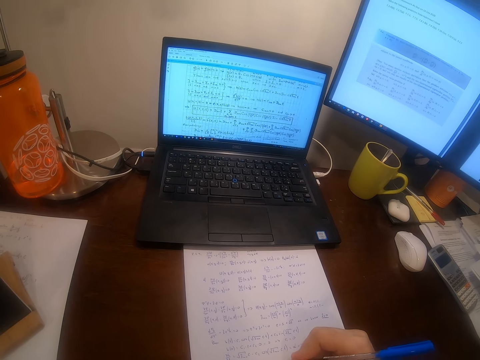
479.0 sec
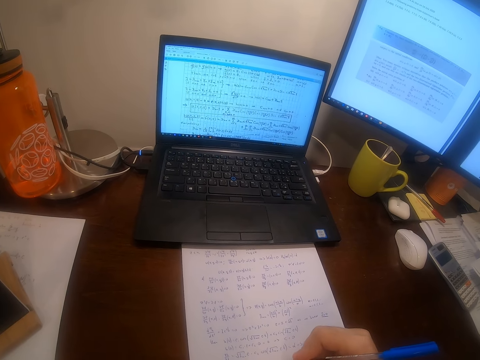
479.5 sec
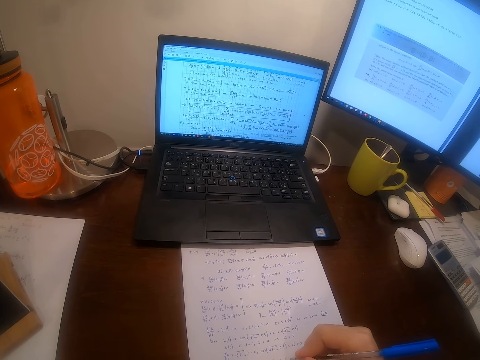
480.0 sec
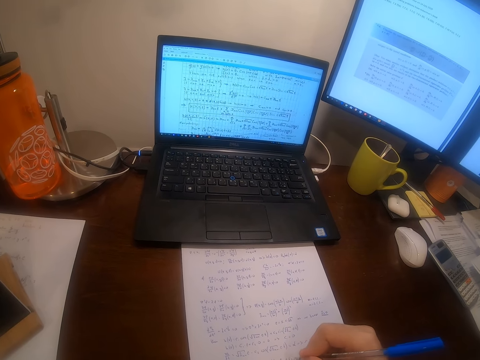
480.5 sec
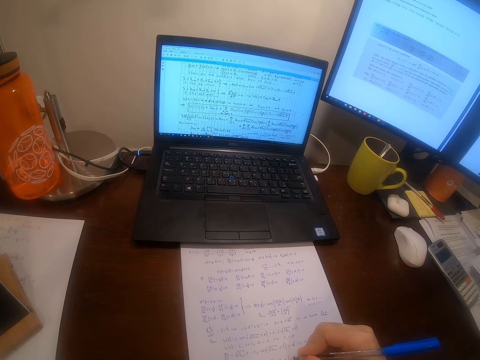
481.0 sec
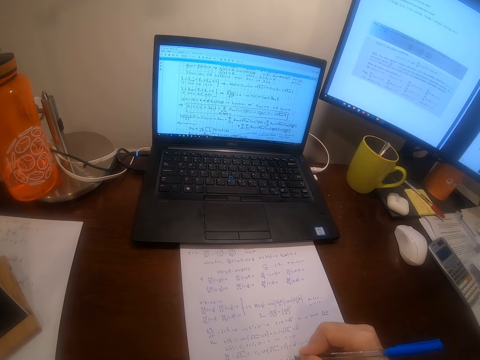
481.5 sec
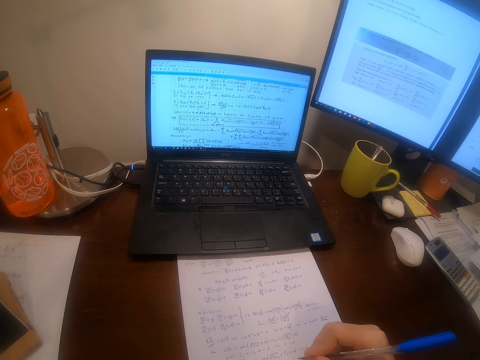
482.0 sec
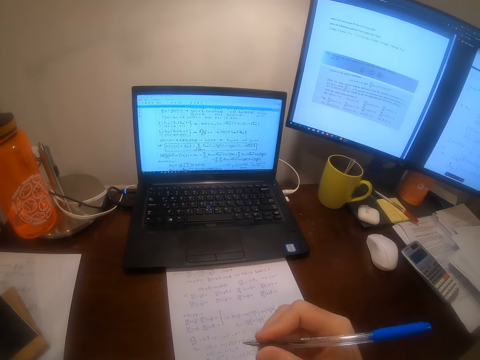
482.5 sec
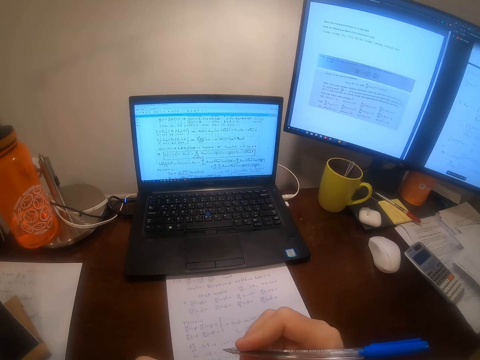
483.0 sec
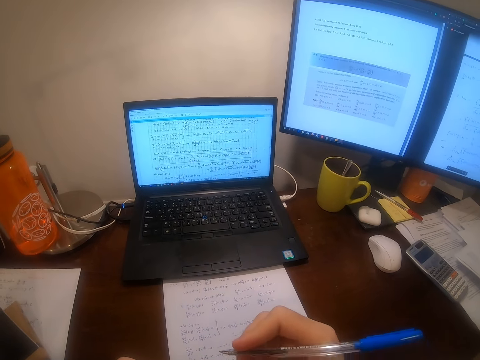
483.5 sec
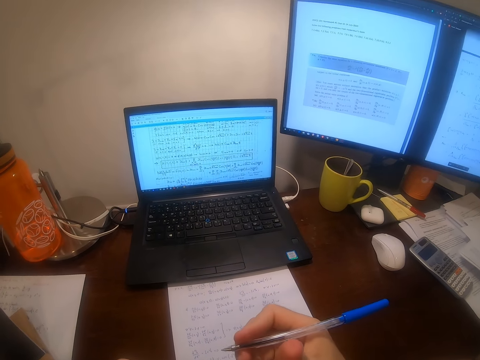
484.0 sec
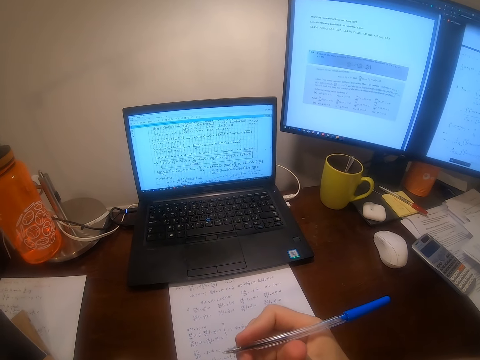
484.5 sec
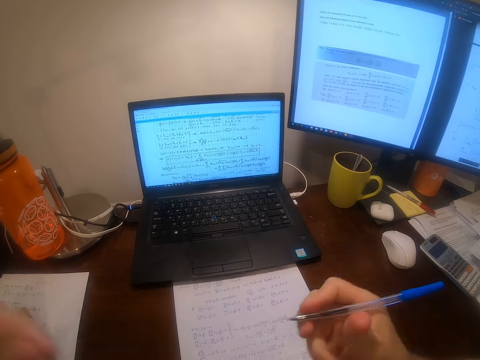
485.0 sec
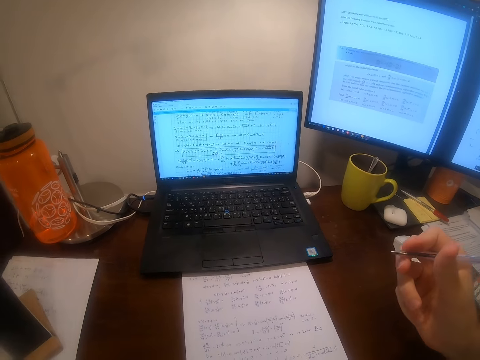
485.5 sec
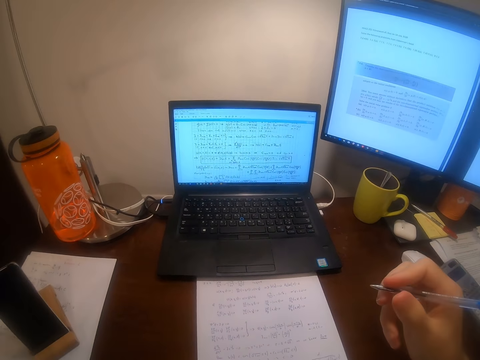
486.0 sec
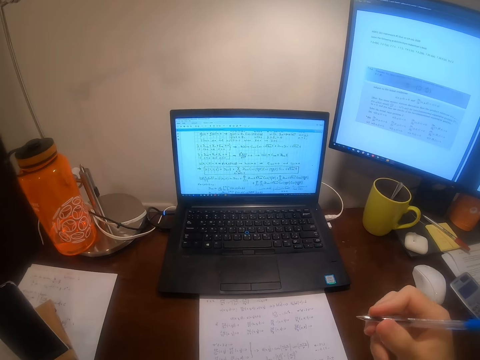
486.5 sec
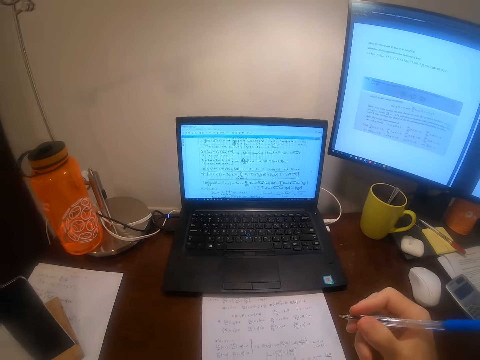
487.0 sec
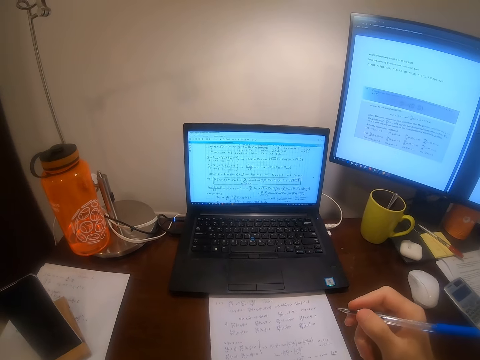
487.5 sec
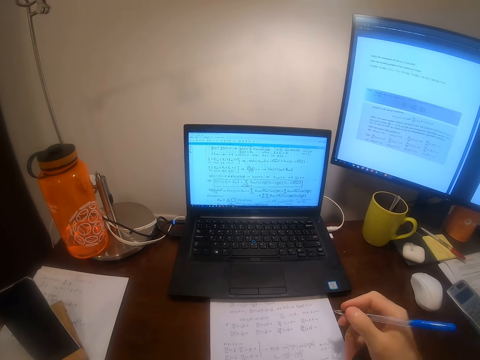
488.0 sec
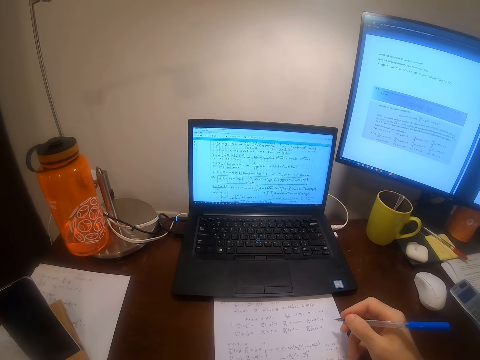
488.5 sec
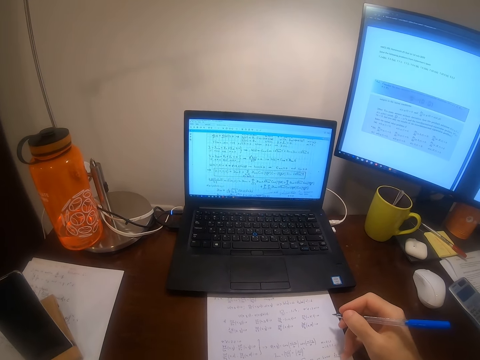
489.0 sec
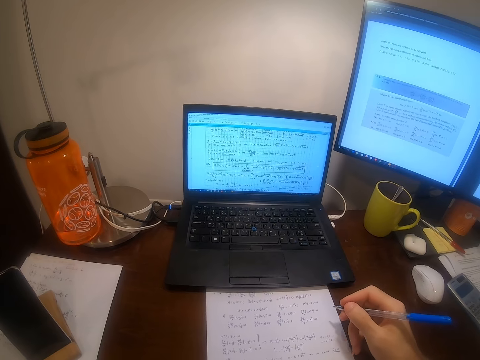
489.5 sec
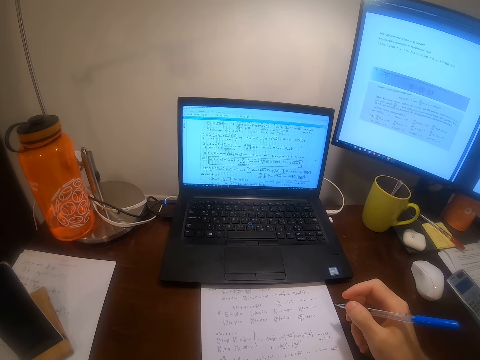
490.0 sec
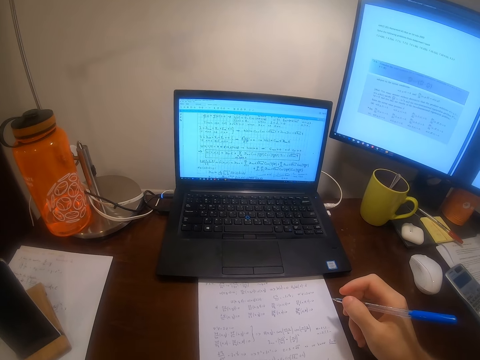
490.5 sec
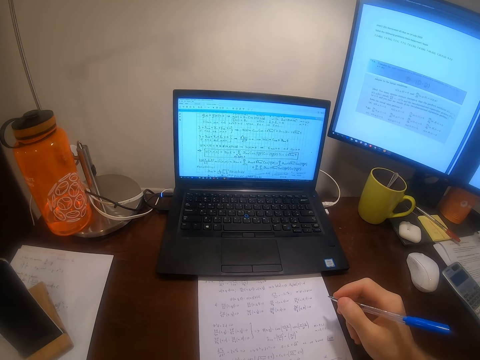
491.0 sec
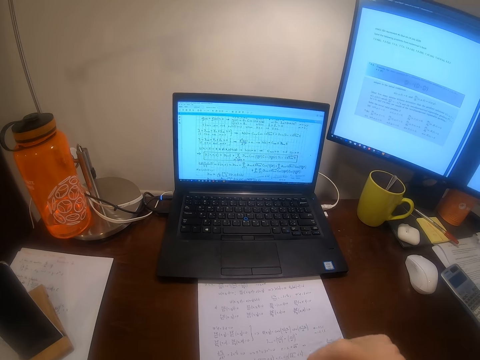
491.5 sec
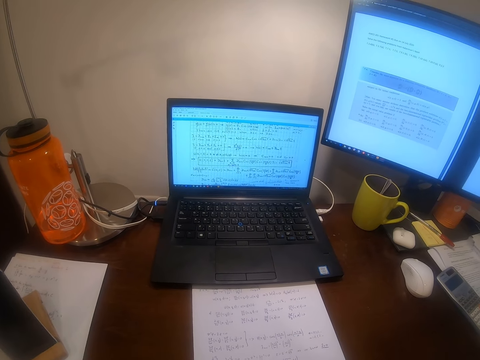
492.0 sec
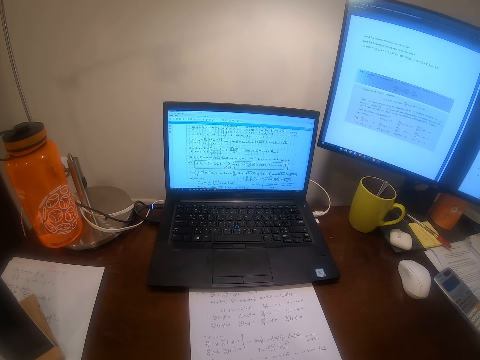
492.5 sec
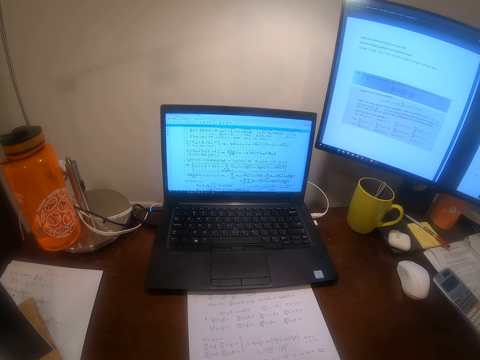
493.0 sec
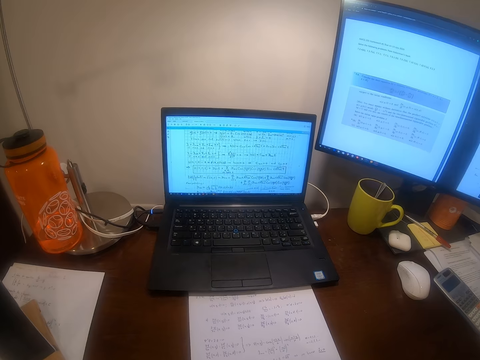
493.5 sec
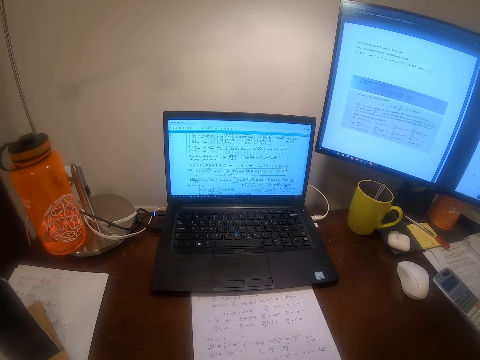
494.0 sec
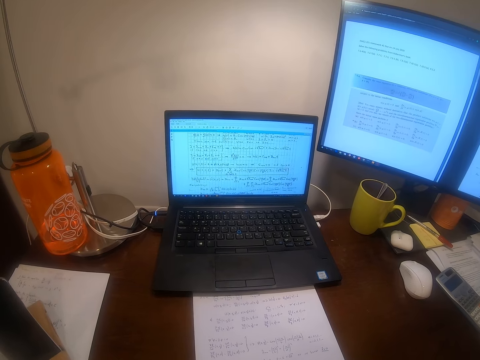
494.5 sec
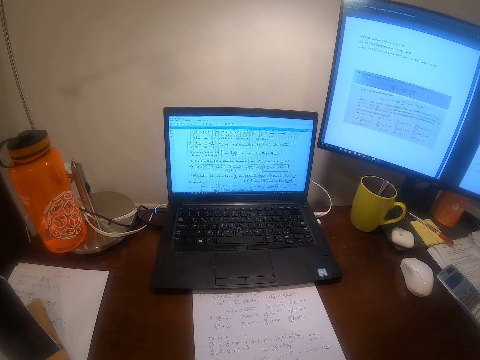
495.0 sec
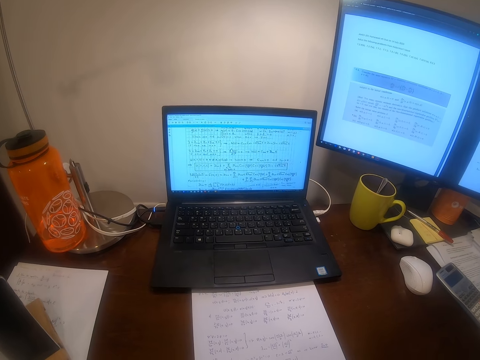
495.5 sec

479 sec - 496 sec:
The camera wearer writes on paper. He withdraws the hand from the paper. He moves the piece of paper on the table with his left hand. He returns the hand to the paper.

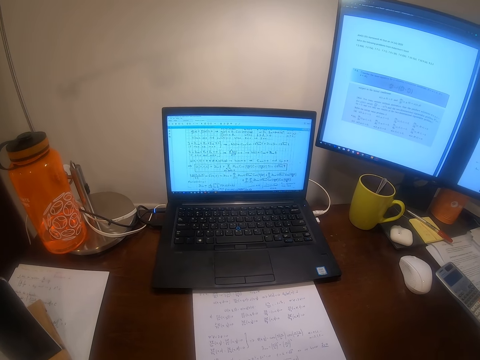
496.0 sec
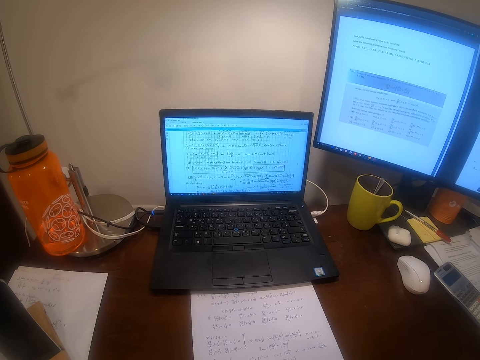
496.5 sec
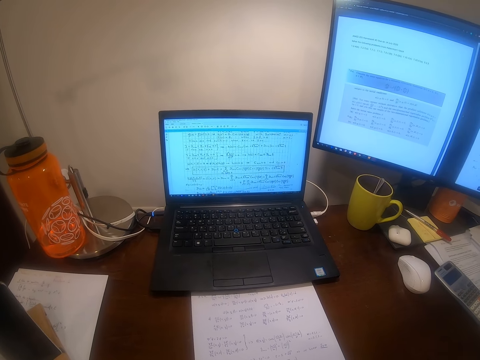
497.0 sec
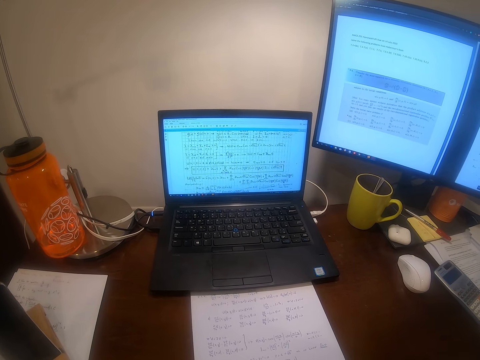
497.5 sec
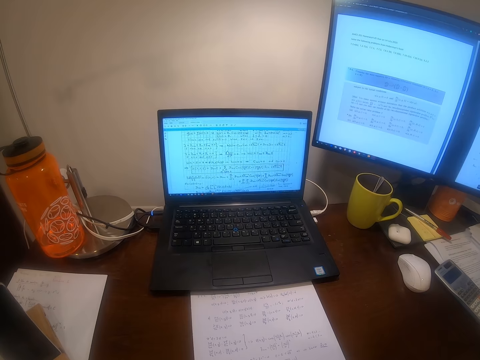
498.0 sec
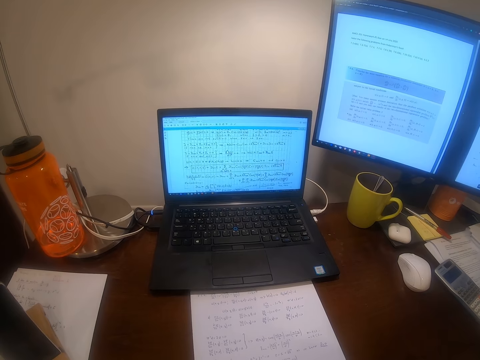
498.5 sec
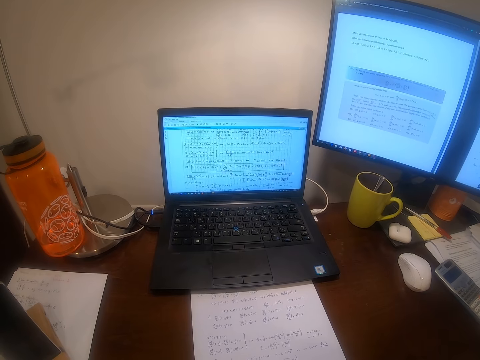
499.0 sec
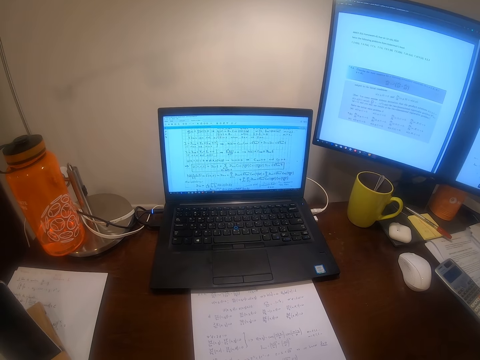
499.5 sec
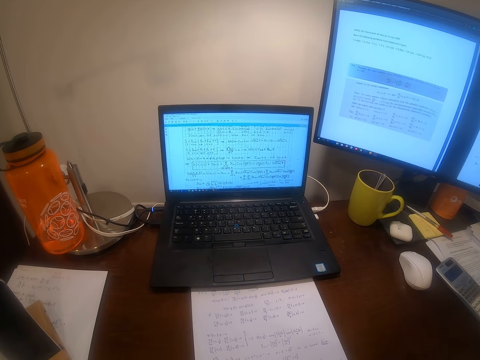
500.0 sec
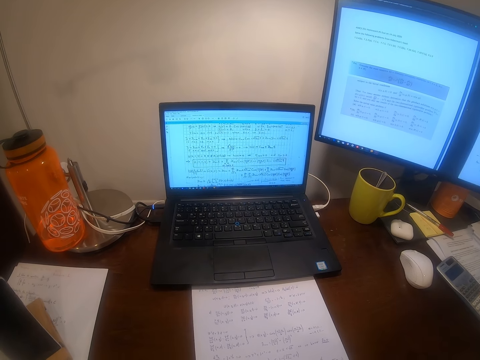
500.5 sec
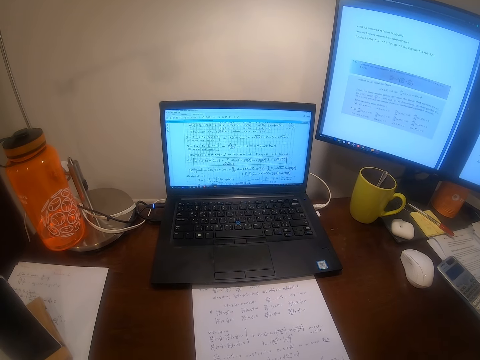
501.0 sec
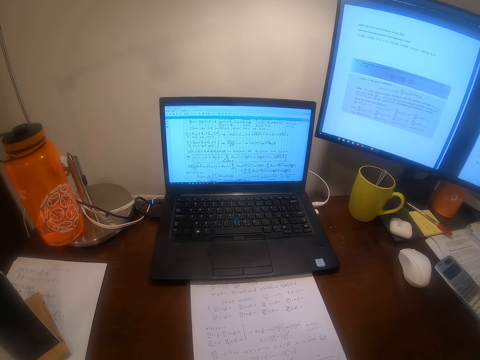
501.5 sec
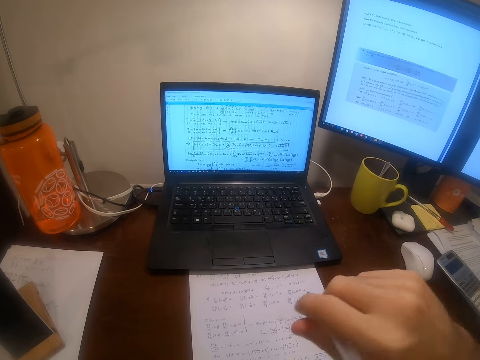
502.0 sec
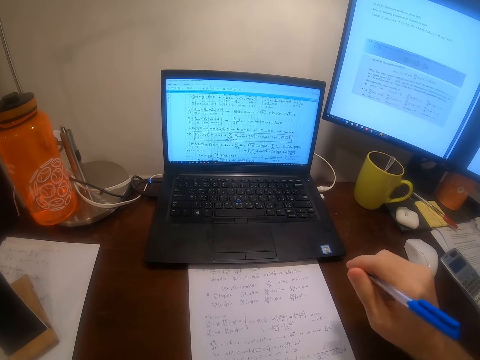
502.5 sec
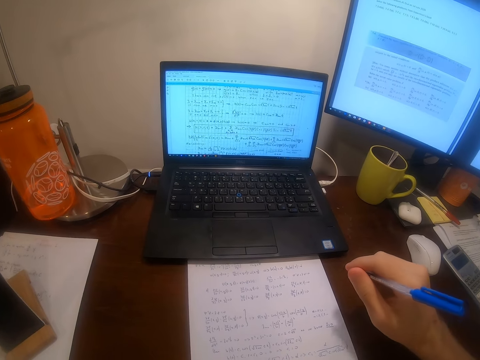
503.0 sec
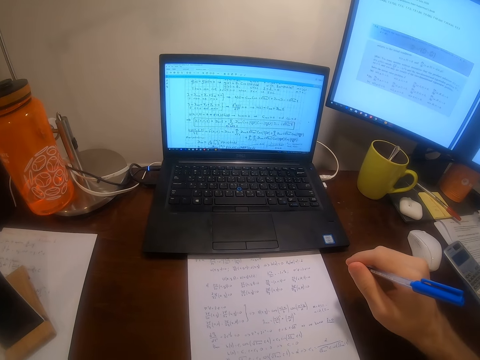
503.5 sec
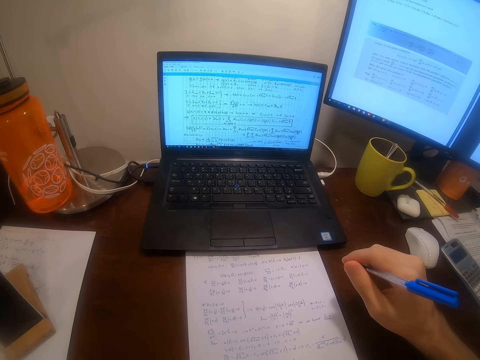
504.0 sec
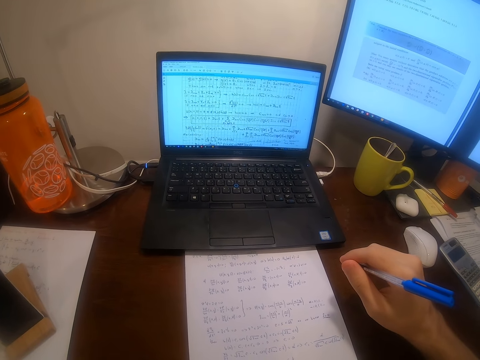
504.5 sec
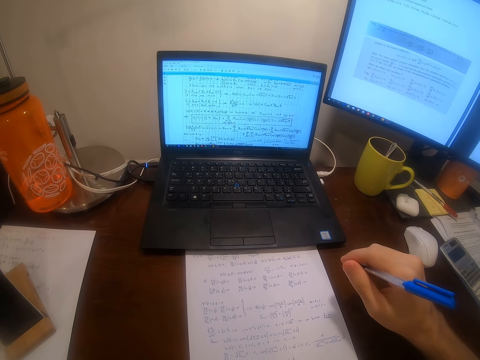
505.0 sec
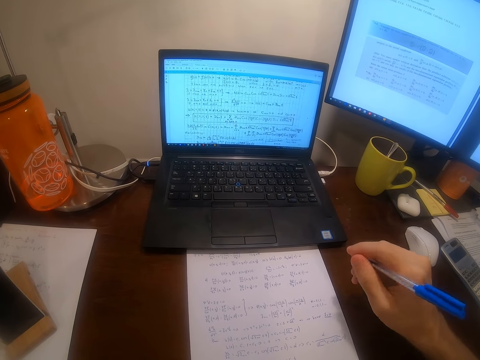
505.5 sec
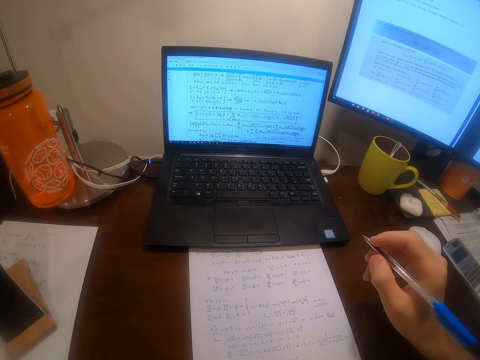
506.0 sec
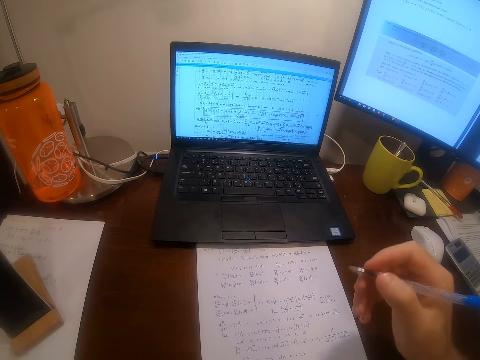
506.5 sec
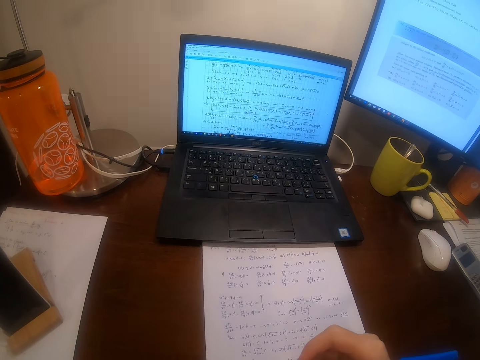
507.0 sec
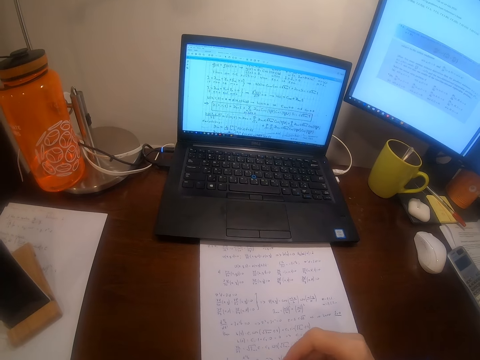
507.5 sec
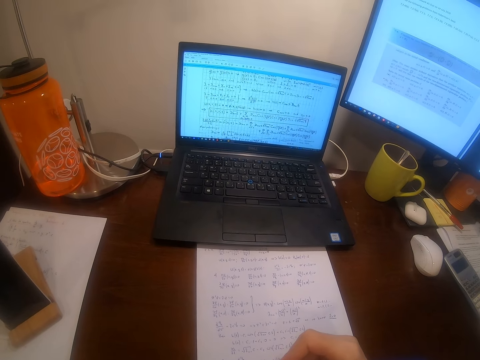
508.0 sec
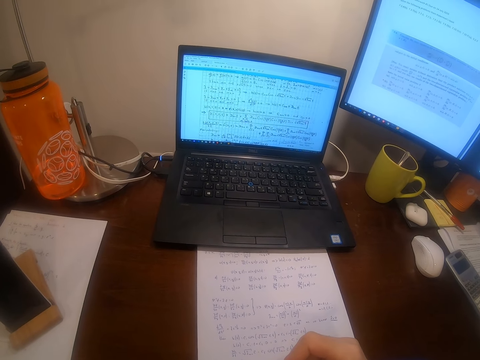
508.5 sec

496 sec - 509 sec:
The camera wearer withdraws the hand from the paper. They return the hand to the paper. They write on the piece of paper with the pen.
